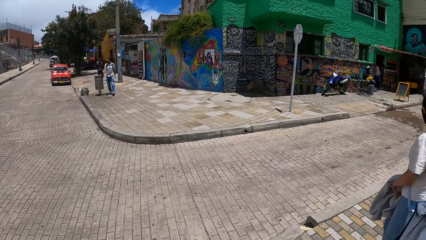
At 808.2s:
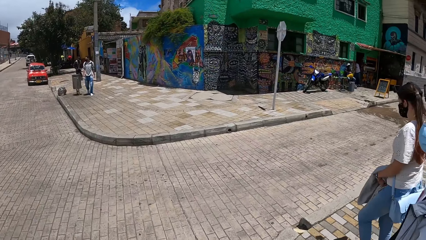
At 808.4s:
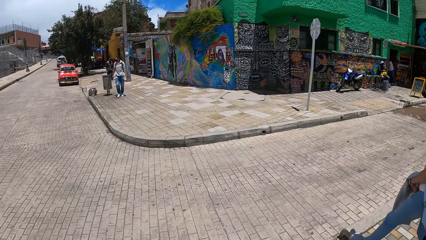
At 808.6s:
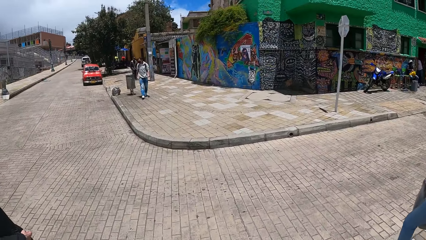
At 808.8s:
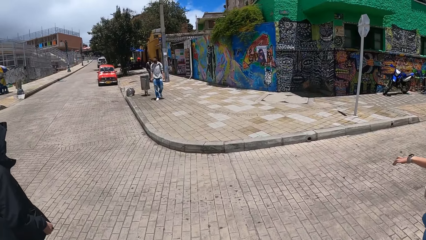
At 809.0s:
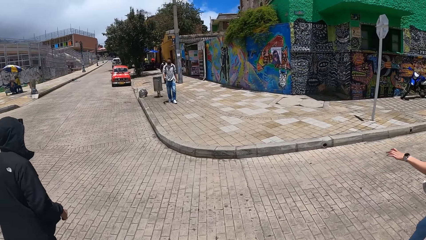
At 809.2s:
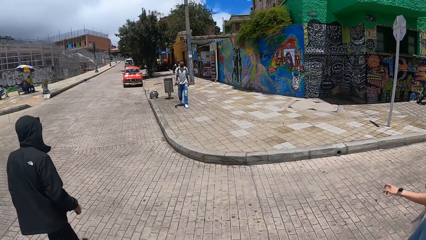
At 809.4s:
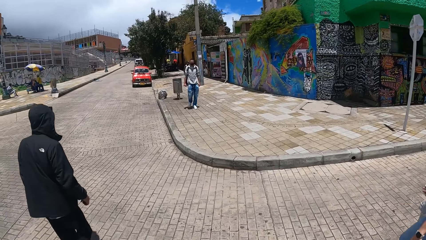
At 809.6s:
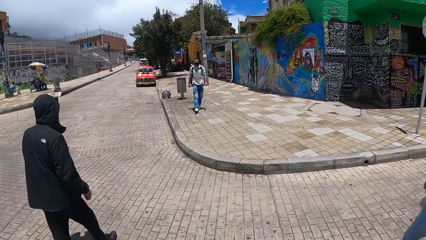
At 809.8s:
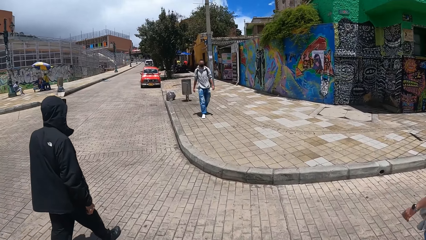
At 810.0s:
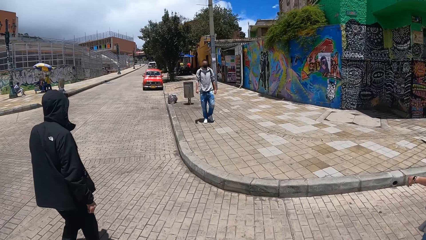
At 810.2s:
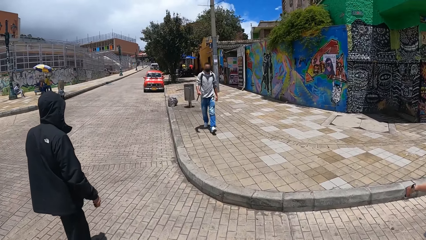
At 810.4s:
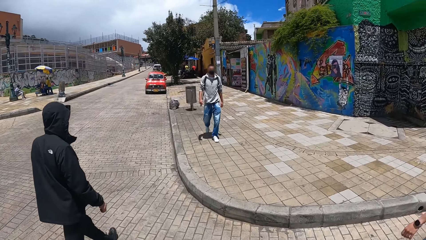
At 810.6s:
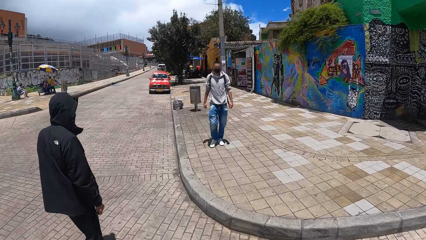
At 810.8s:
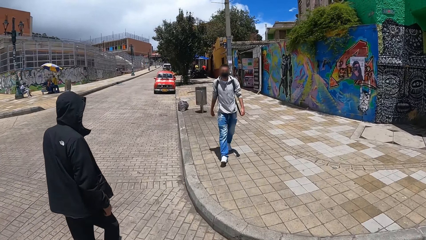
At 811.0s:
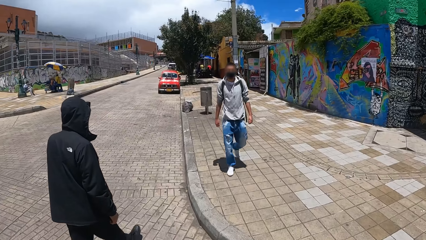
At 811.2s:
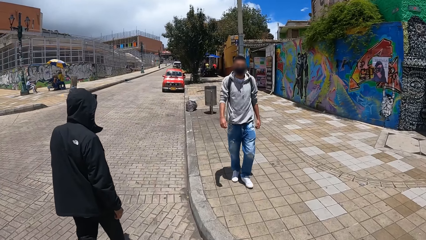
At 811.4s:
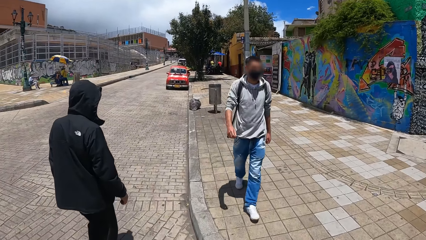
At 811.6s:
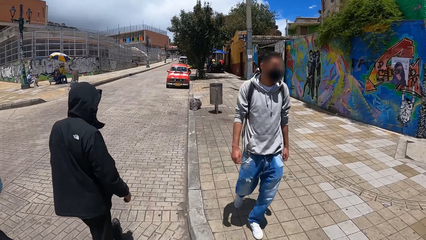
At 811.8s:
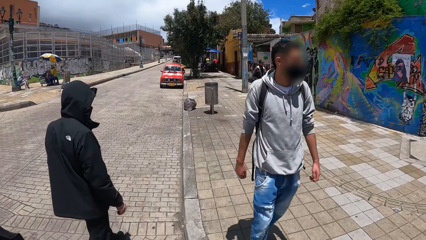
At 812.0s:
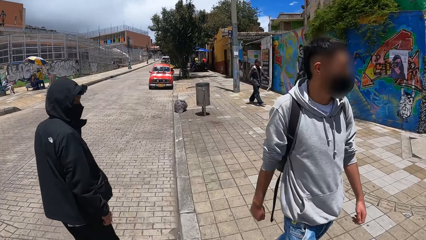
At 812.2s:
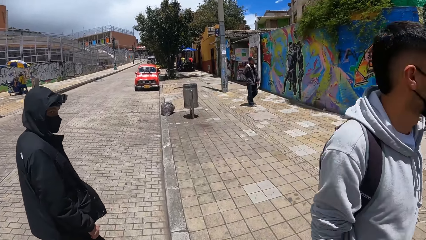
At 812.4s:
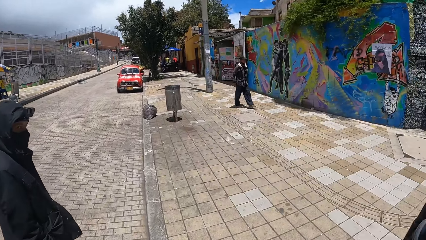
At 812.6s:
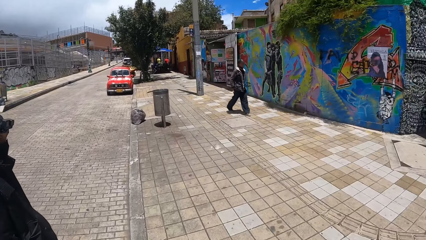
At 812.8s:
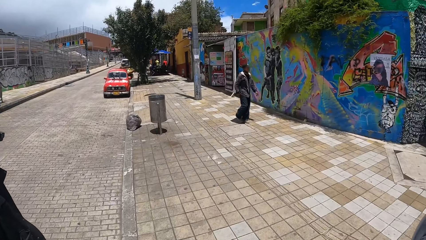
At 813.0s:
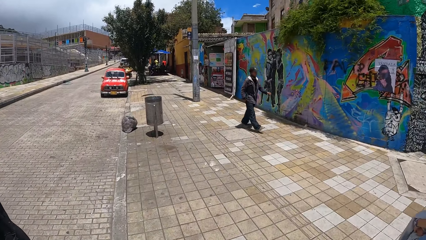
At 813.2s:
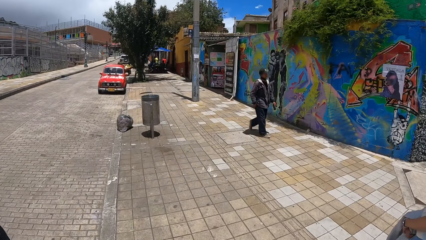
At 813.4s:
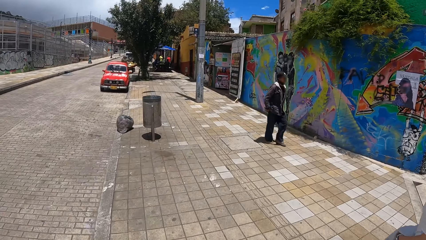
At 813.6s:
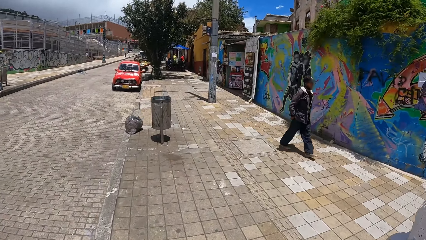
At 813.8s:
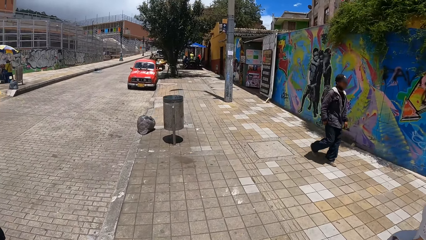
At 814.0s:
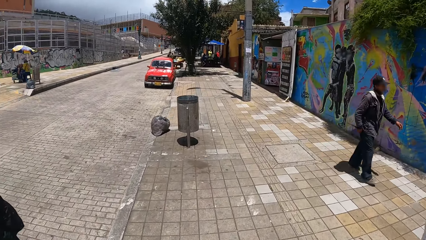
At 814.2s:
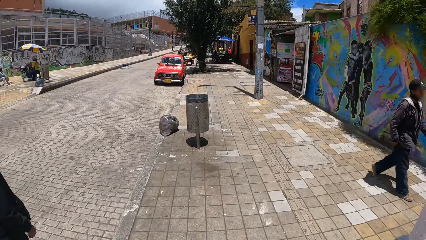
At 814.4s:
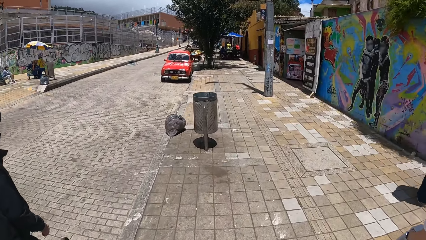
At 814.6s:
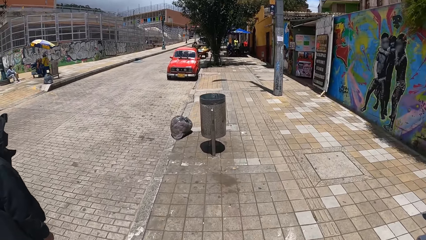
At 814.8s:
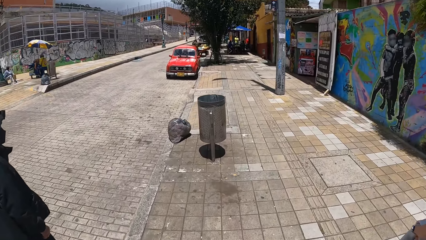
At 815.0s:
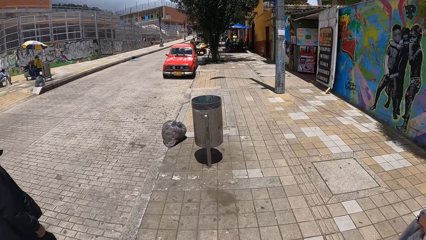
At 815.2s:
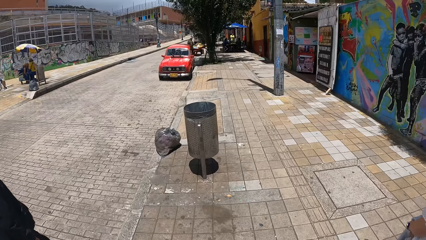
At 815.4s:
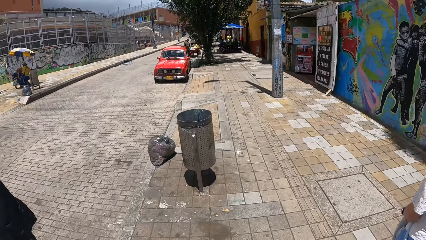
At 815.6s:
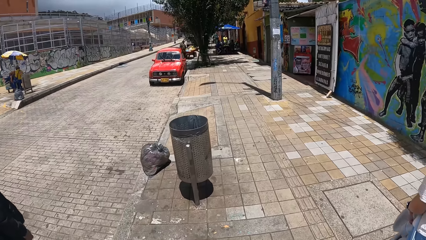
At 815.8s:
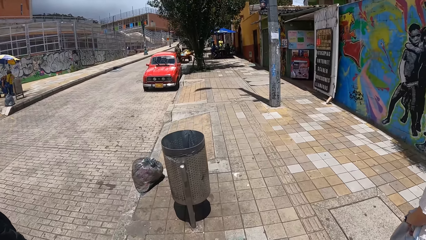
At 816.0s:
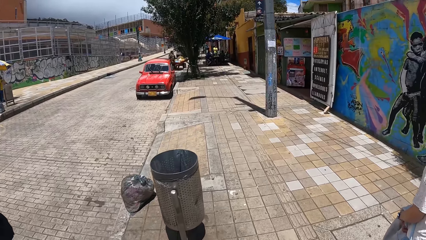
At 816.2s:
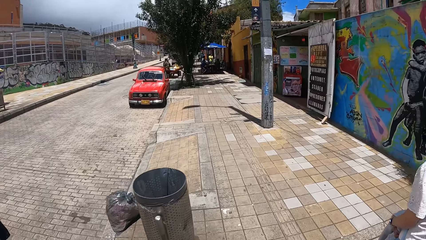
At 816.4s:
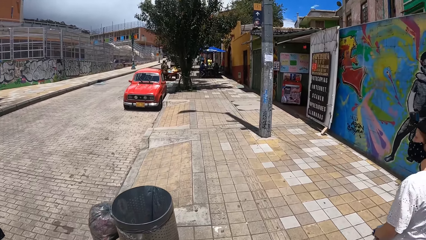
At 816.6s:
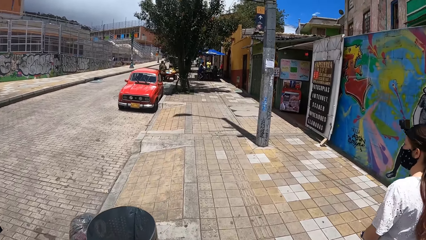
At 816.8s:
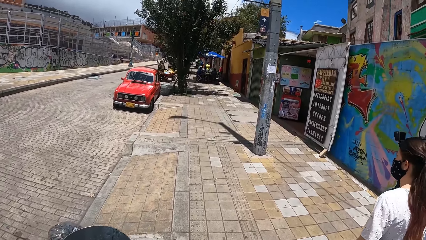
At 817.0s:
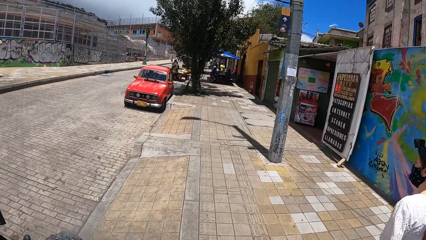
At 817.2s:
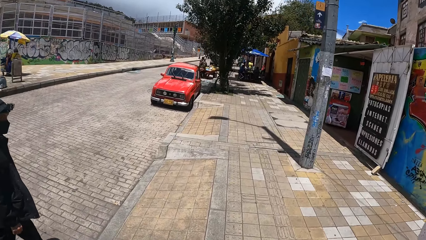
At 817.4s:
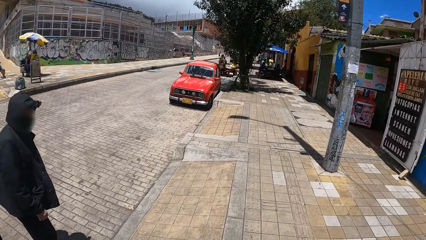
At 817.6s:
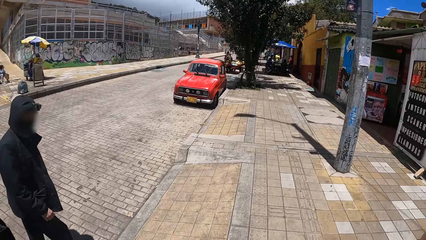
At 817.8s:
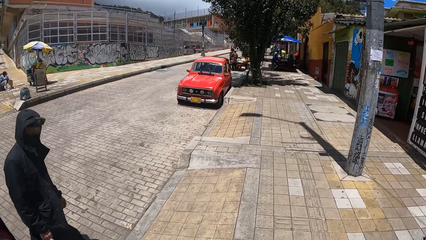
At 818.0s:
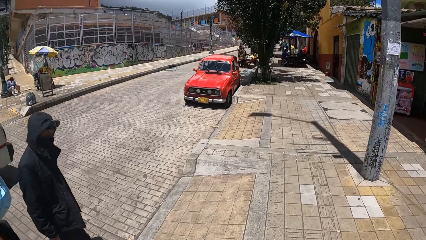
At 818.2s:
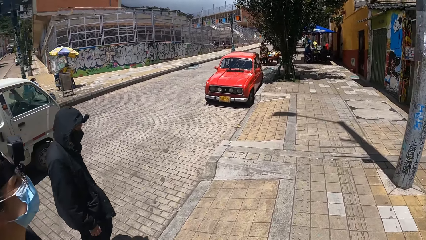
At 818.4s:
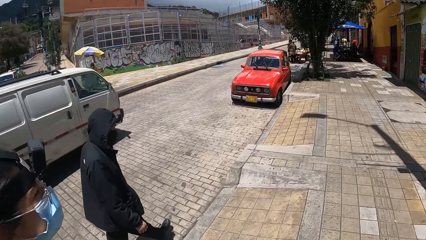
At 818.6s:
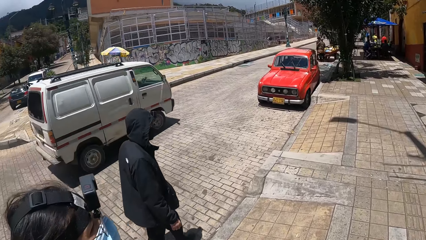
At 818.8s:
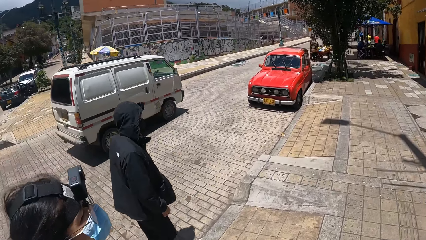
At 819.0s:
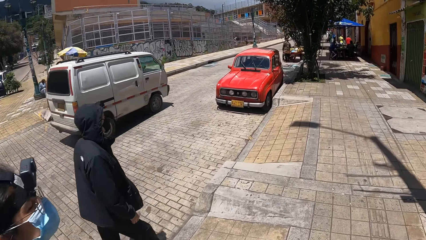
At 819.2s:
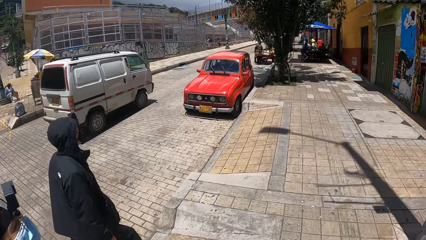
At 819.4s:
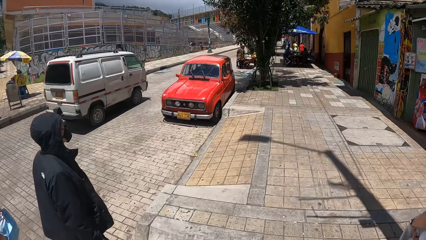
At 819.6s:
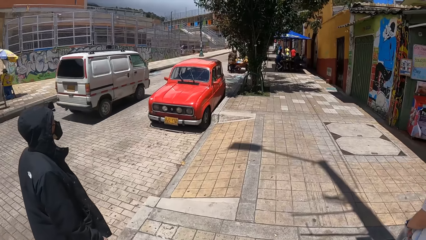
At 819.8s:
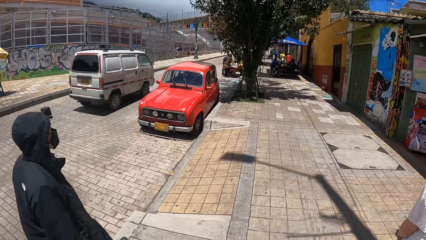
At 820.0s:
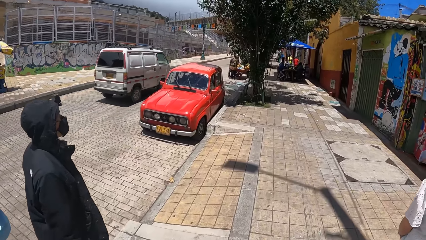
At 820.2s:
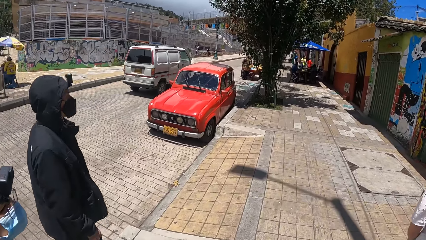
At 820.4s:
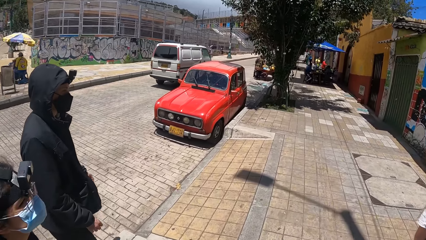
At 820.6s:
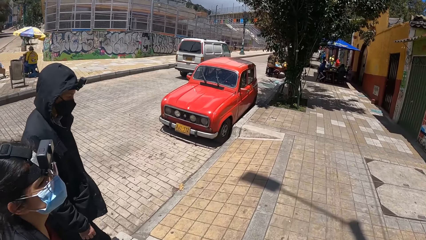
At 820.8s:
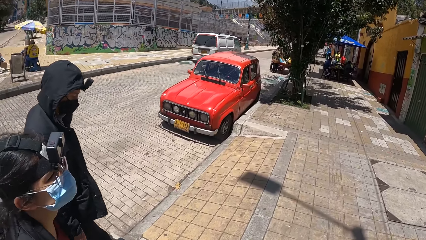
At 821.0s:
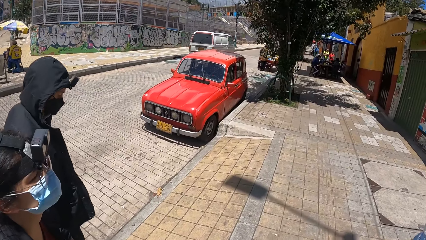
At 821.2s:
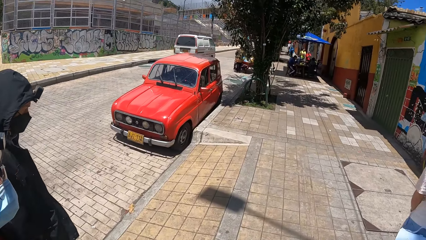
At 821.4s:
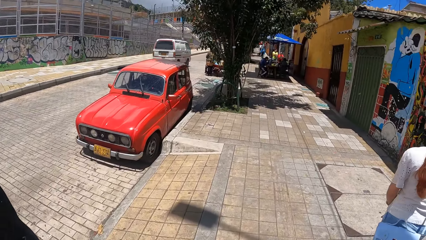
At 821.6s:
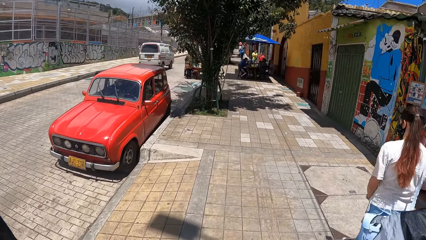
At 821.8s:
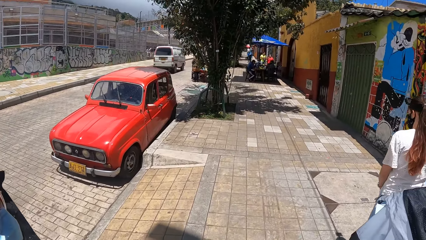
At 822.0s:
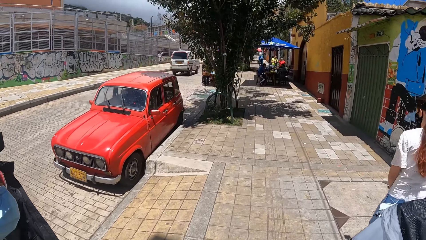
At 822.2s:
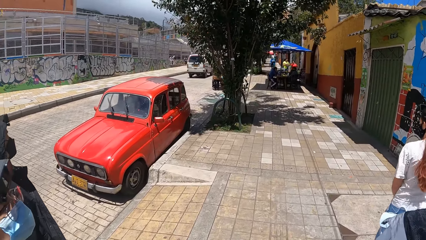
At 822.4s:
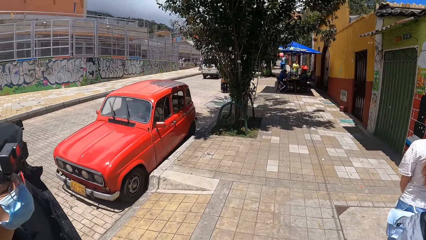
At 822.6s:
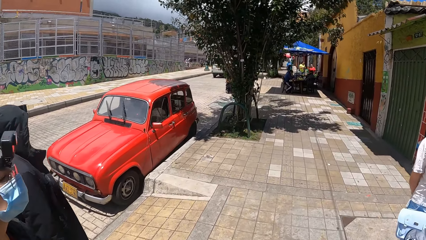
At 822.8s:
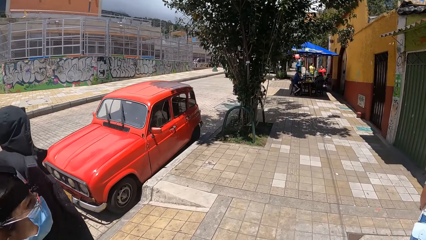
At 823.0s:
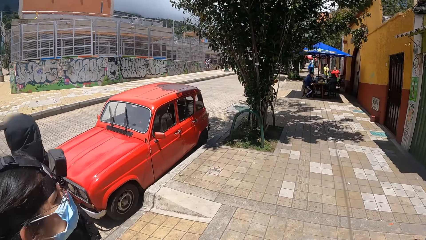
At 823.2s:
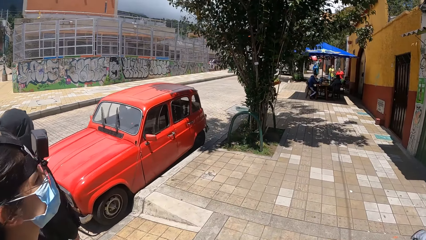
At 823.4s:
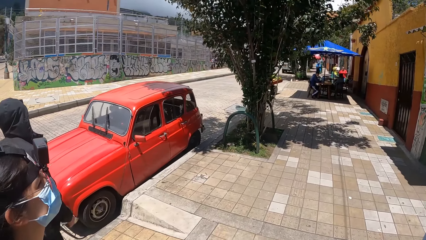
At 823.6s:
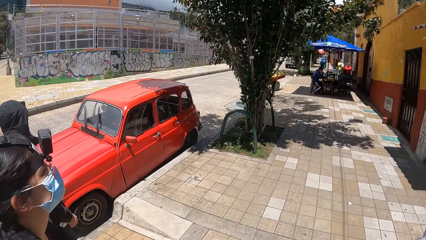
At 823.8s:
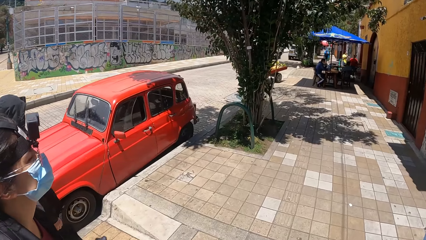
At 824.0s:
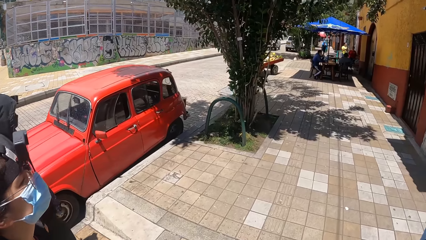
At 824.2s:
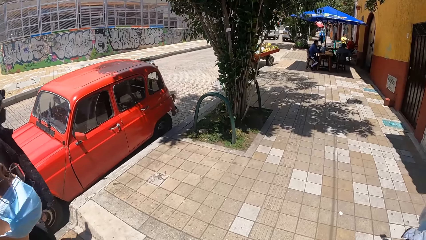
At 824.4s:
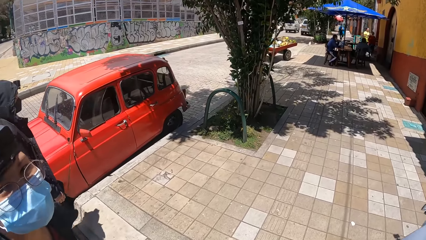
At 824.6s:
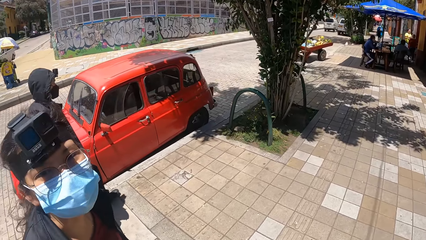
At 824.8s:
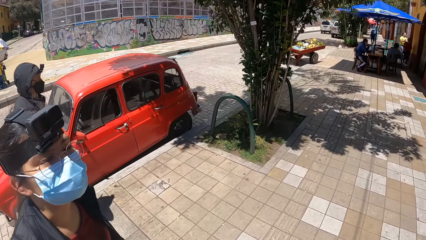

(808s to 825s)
The camera wearer crosses the road. They walk on the sidewalk.
